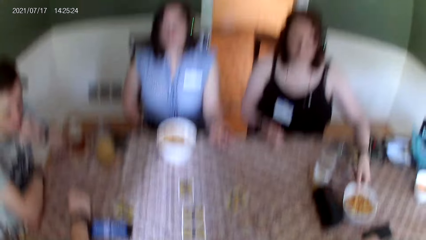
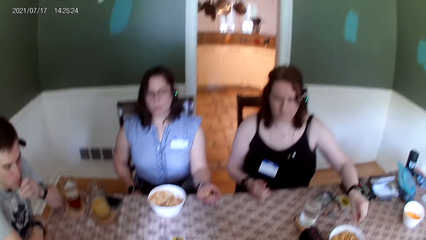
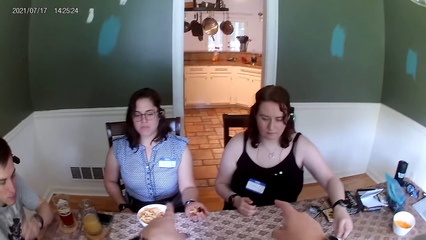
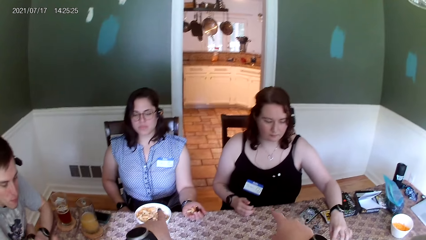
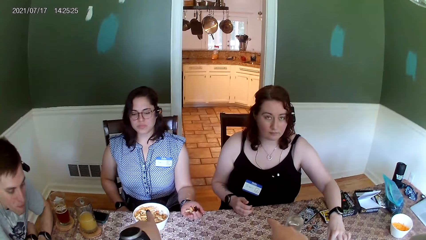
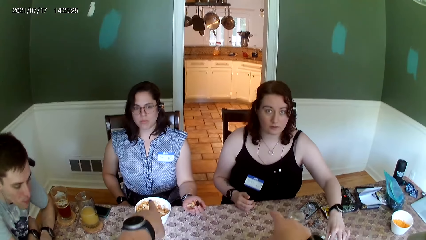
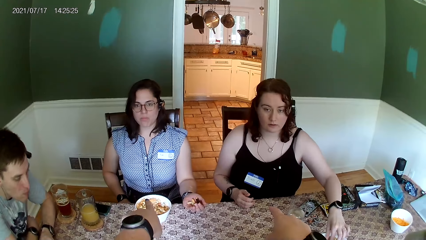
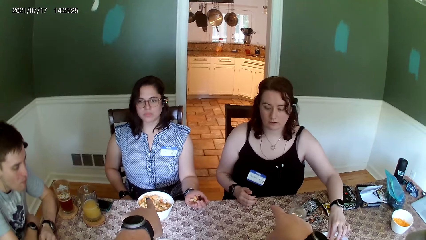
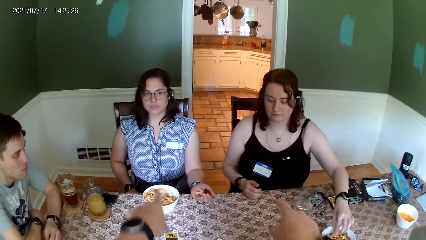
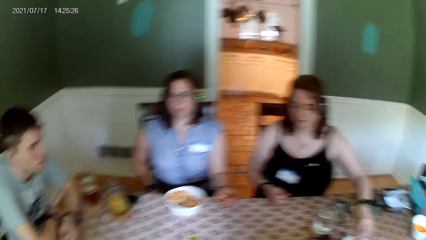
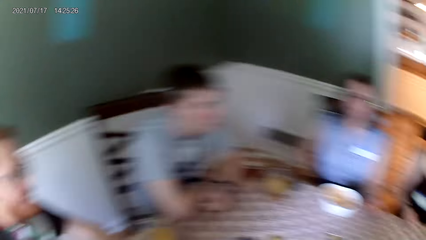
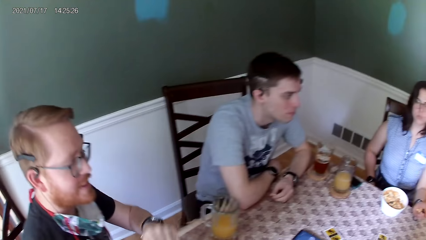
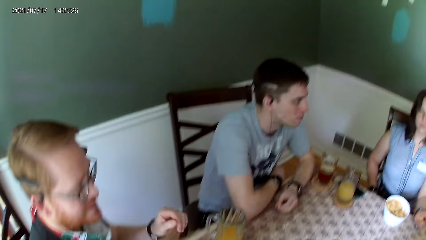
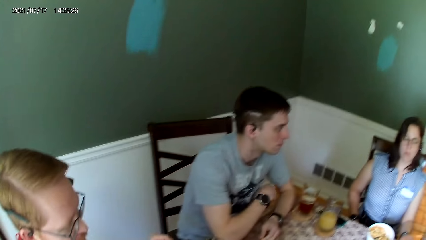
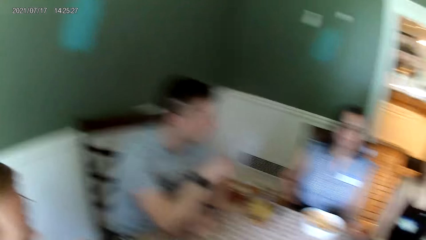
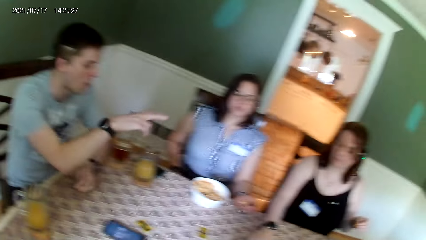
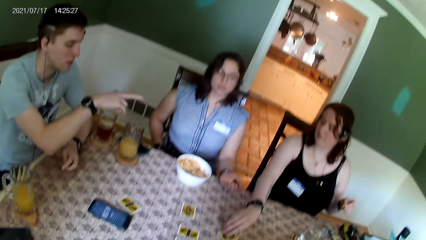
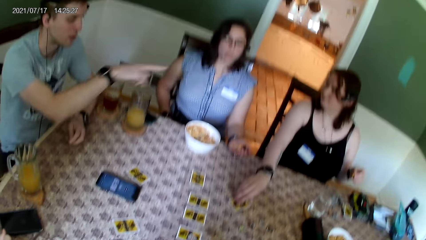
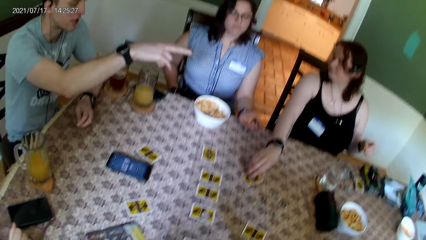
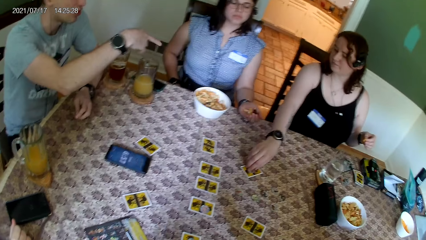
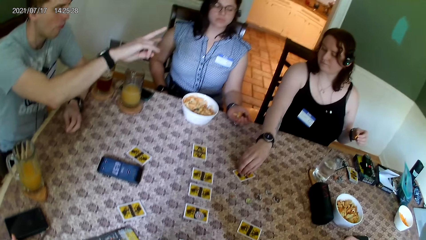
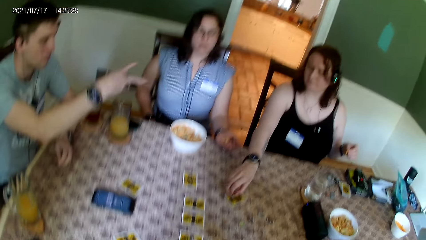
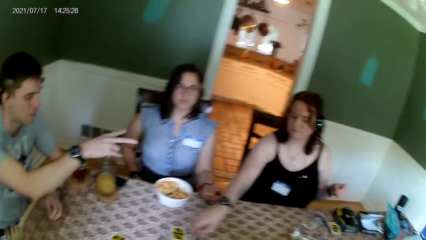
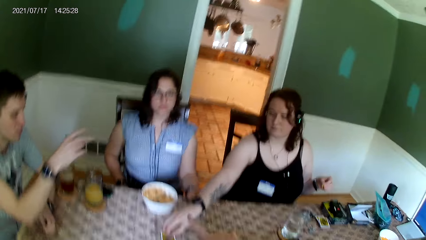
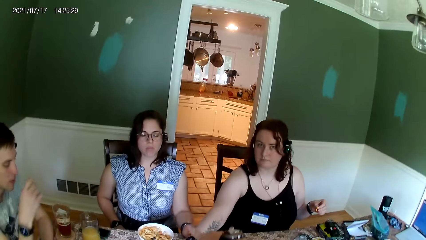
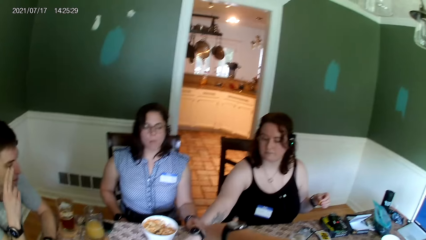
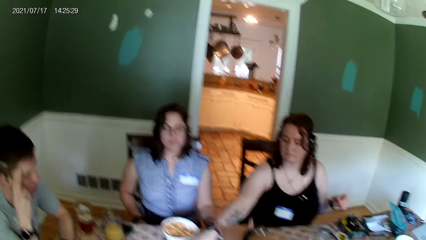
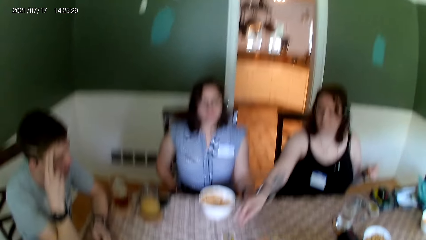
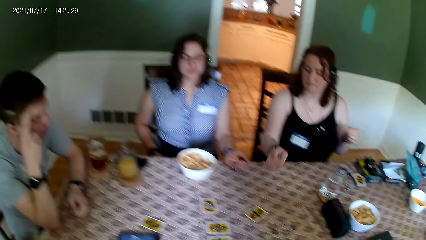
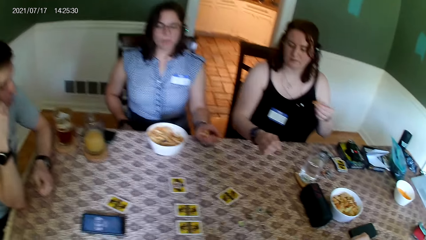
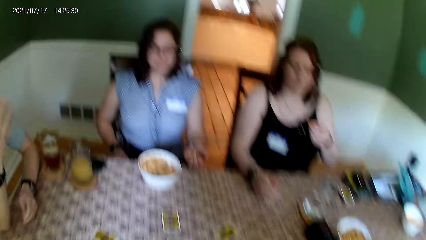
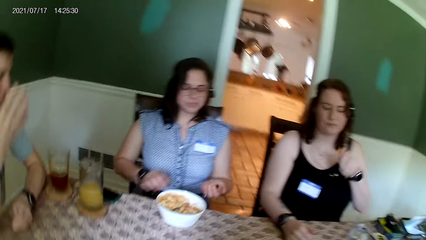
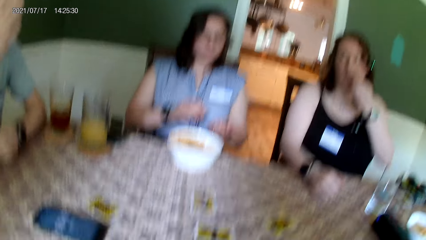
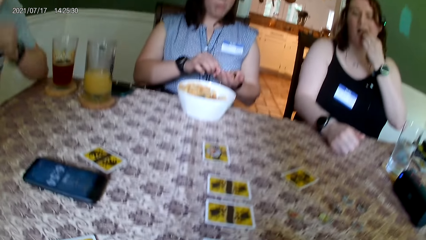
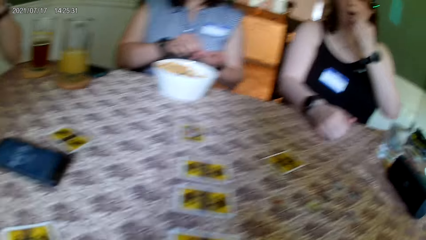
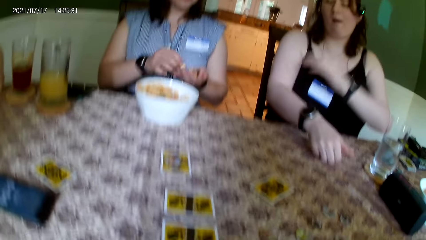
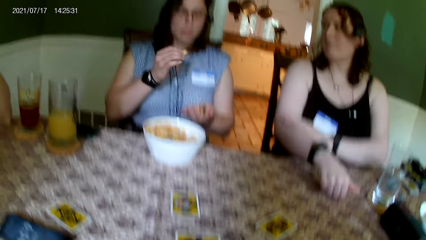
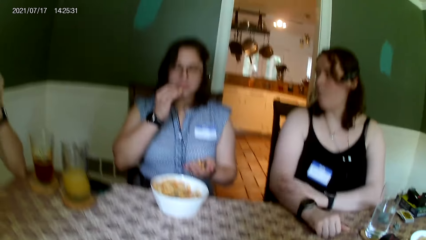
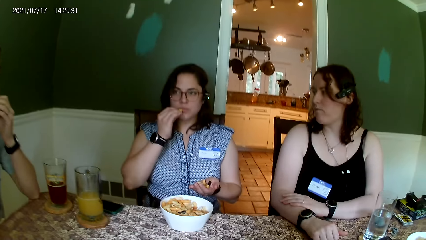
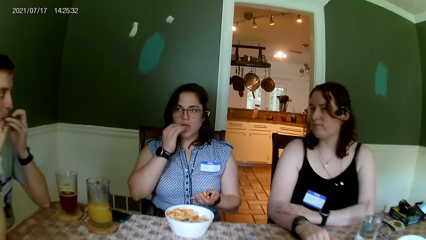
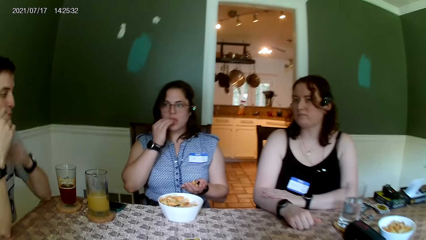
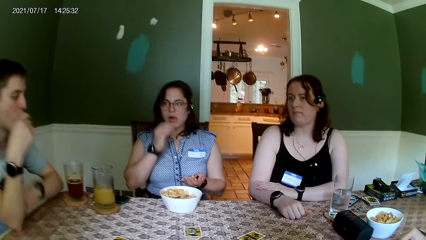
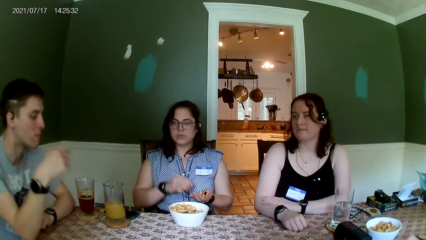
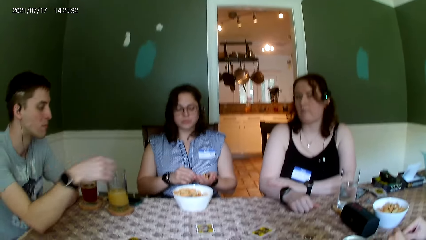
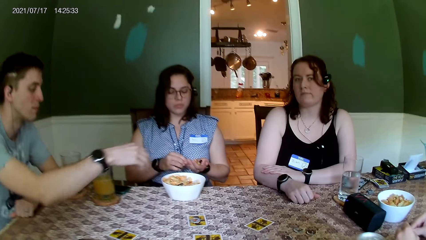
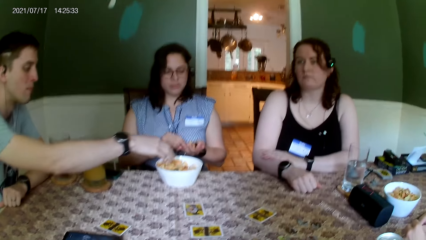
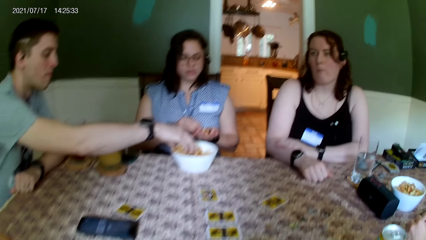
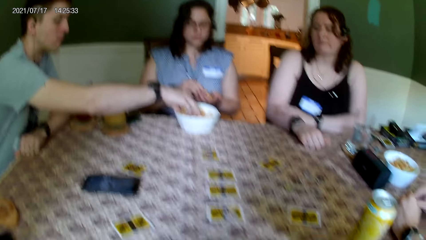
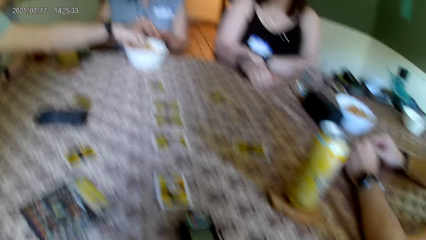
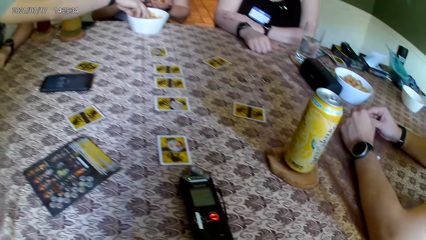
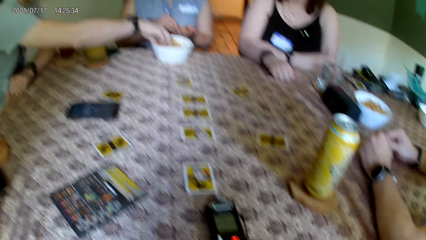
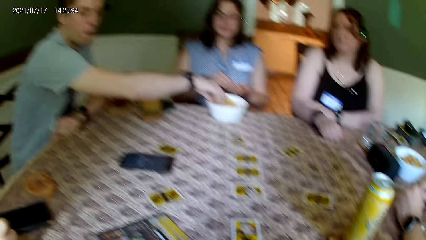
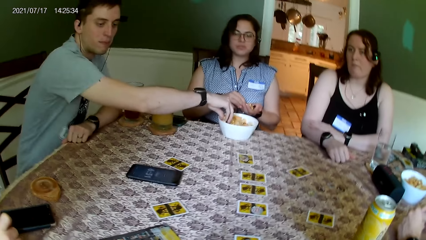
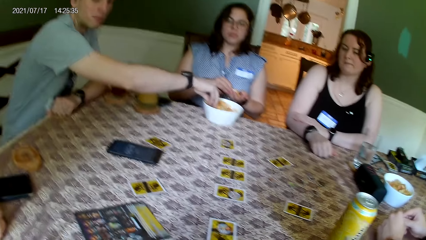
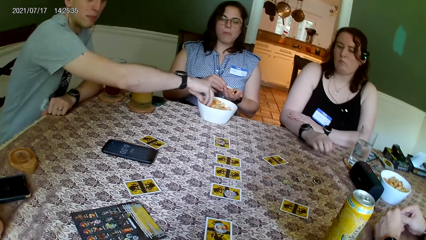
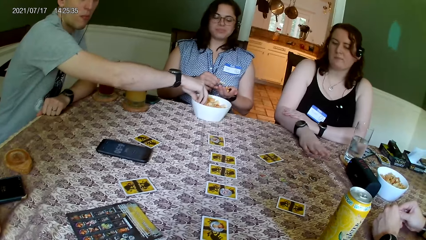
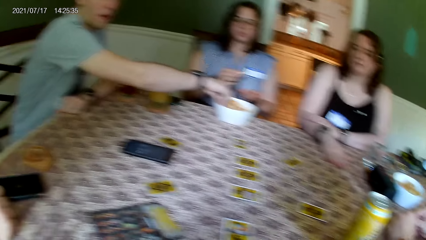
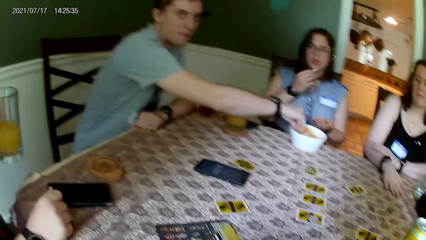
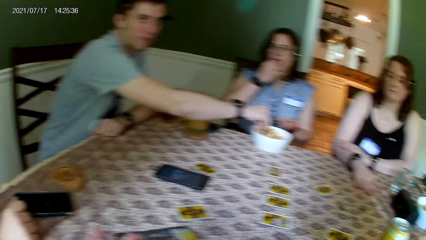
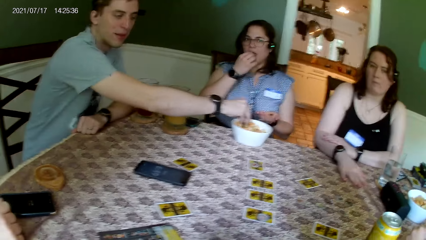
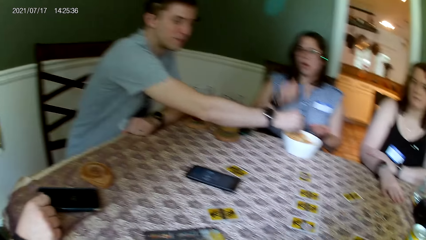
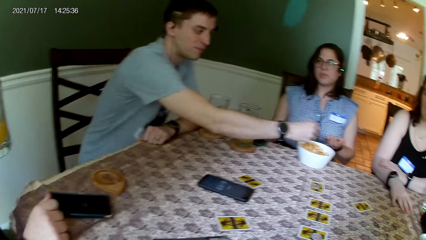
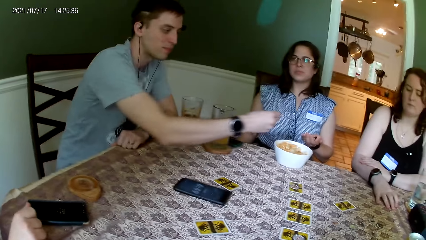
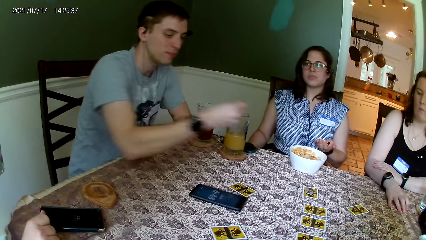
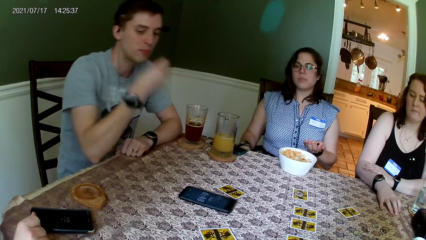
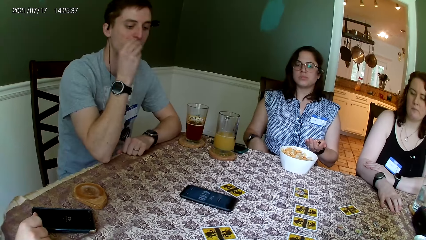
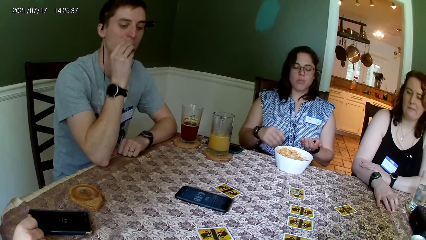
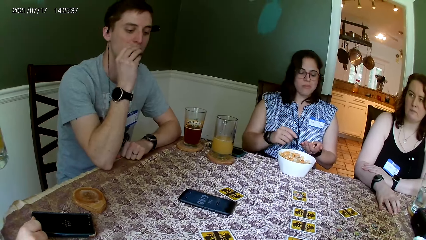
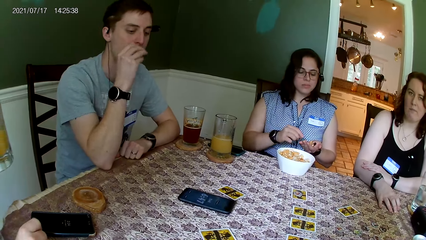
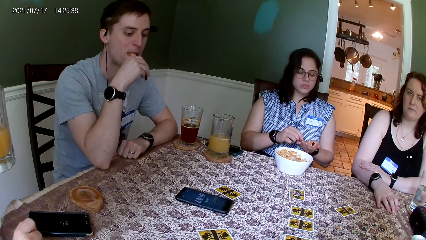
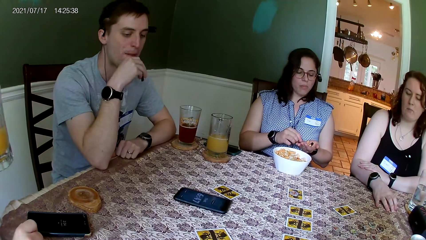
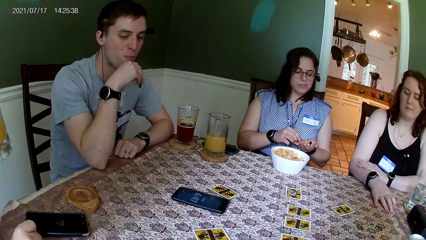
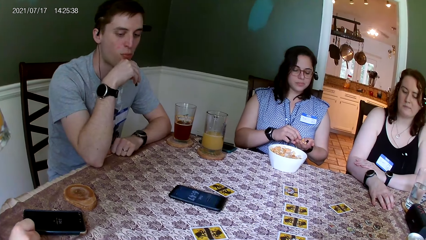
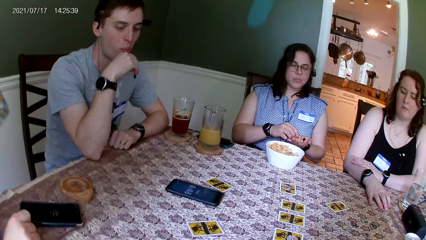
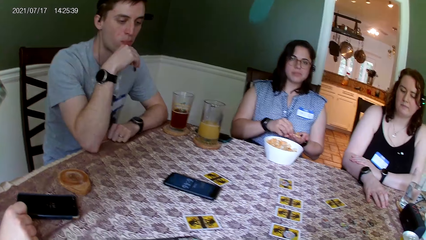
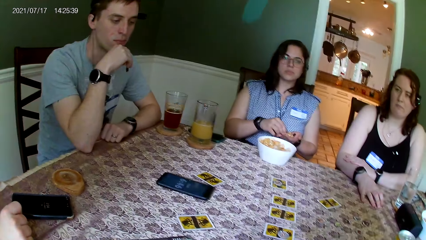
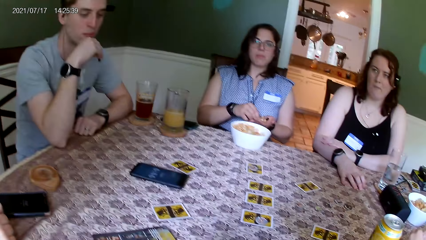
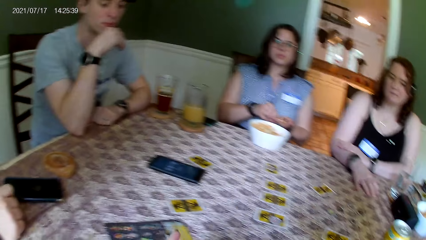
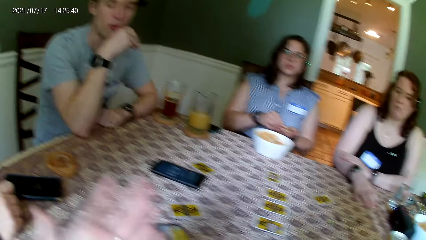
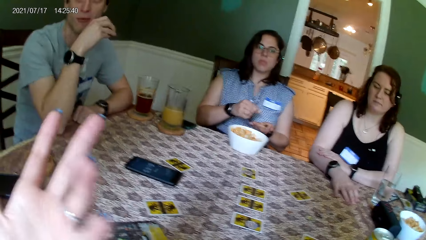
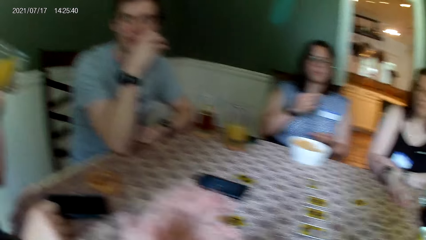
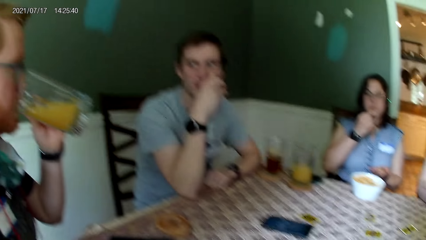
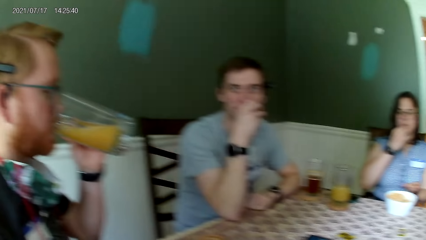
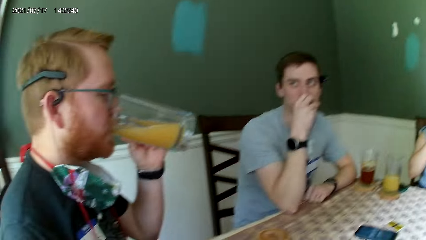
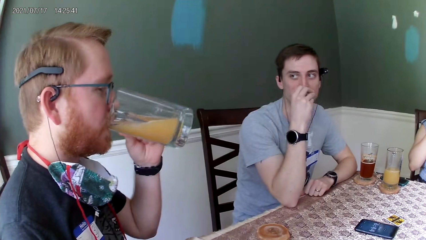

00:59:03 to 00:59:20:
The camera wearer points her left hand to a woman. She points her right hand to another woman. She talks to the other woman. She looks around the room. A man gestures with his right hand. The other woman moves a coin on the table with her right hand. The camera wearer looks at the table. The other woman eats a chip in her left hand. The first woman eats a peanut from her left hand with her right hand. The camera wearer talks to the other woman. The man eats a peanut from the plate of peanuts with his right hand. He picks the snack from the bowl. He eats the snack. The camera wearer looks at the cards on the table.
